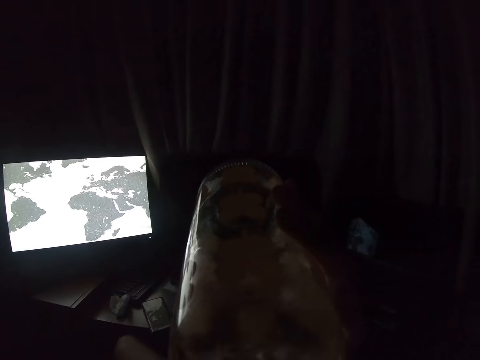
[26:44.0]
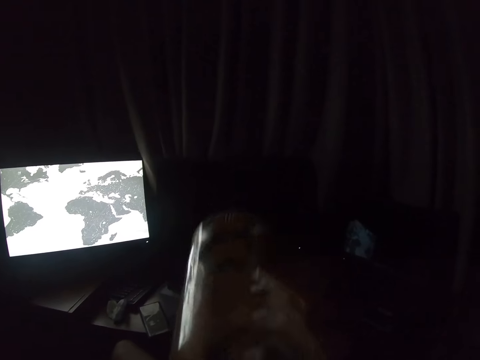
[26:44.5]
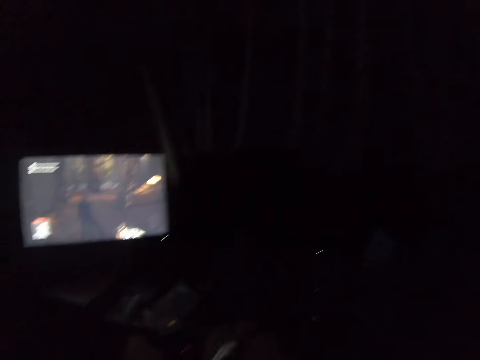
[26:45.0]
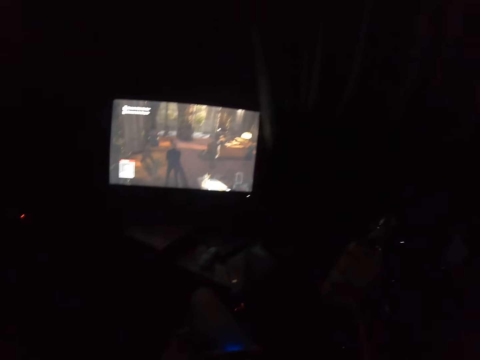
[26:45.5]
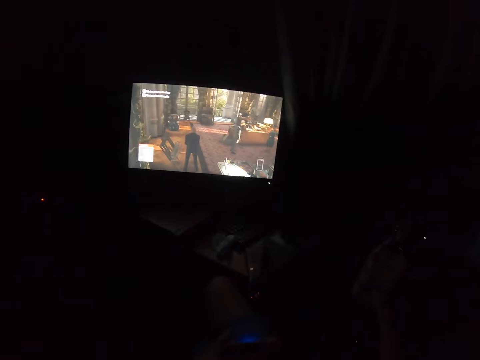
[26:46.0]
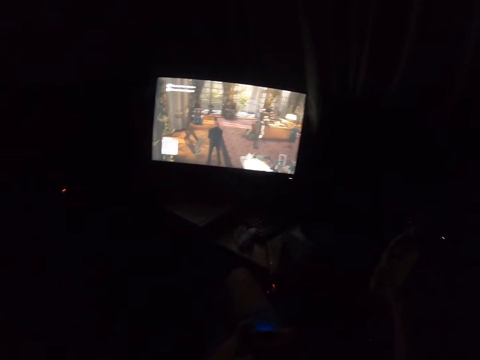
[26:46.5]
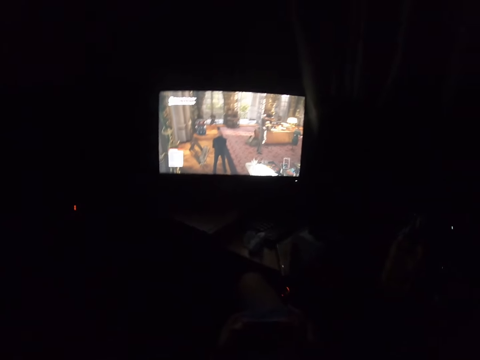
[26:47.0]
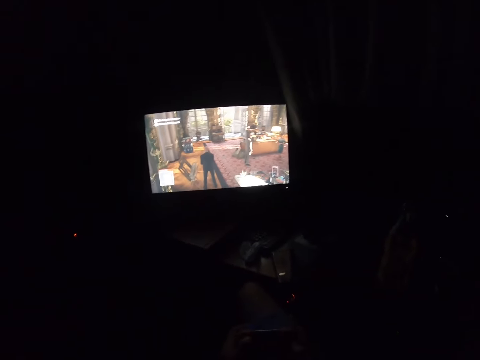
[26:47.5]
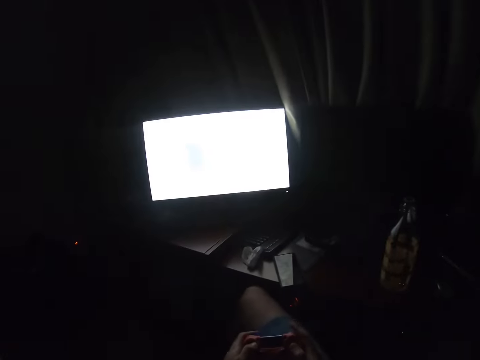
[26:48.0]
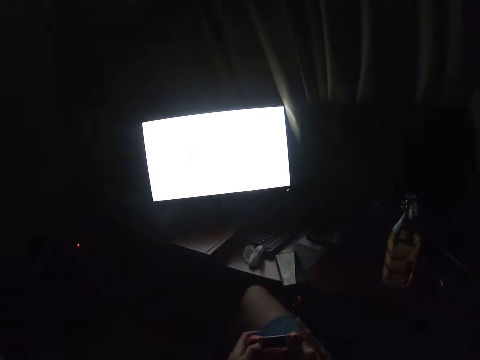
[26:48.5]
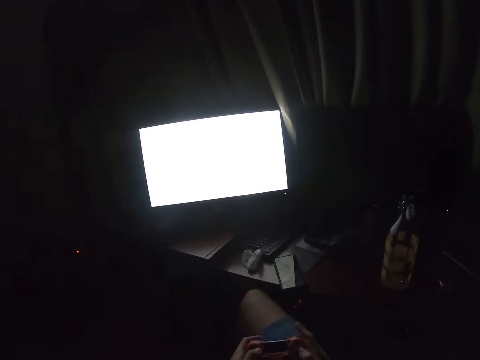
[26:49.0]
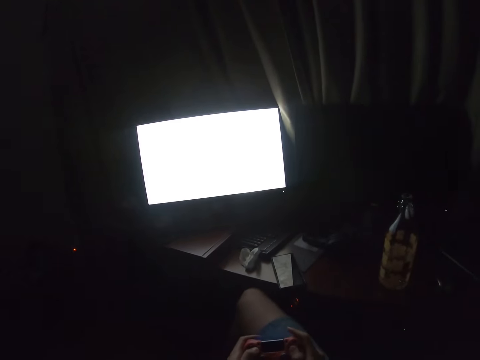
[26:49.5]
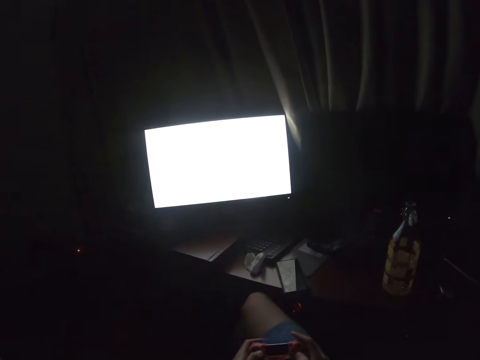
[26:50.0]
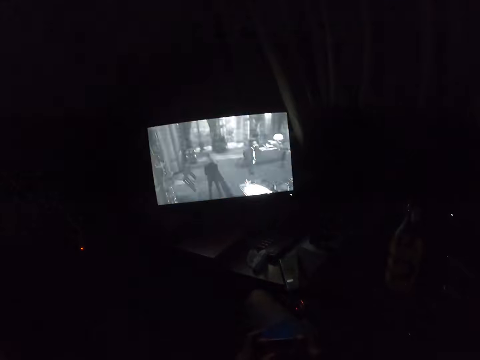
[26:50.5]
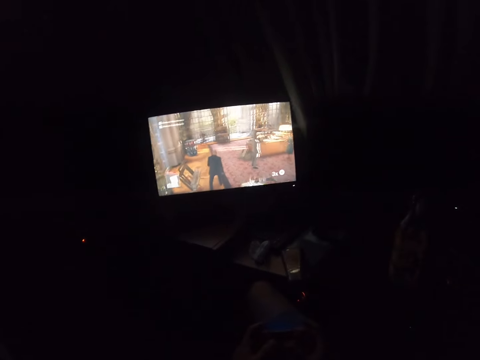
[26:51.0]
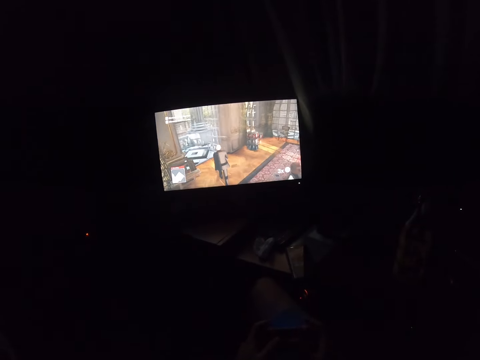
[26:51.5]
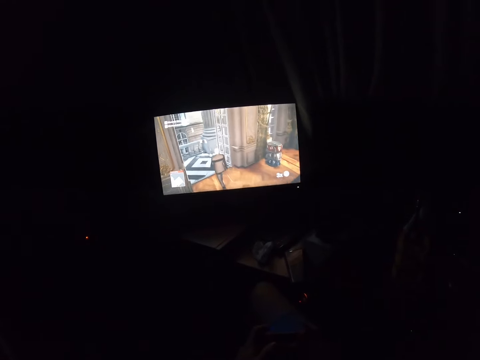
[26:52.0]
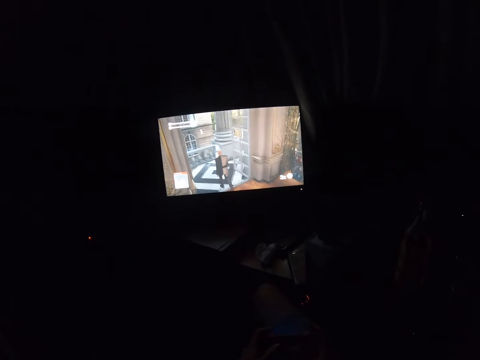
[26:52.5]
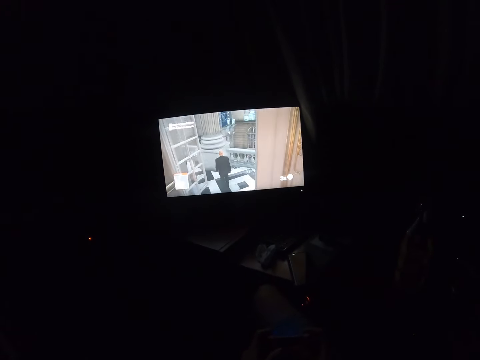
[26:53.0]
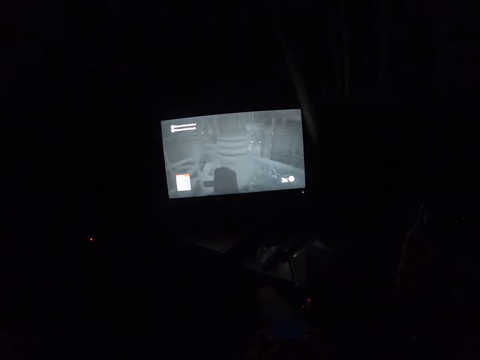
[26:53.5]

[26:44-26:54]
The camera wearer drinks something. They put a bottle of something on the table. They grab the gamepad. They play the computer game using the gamepad.

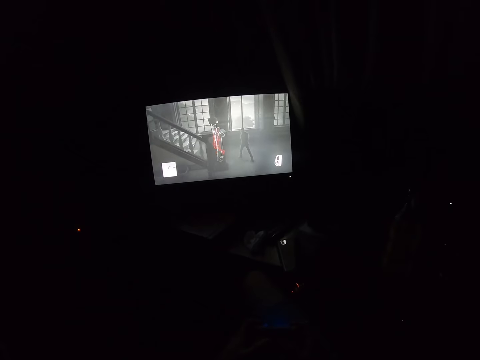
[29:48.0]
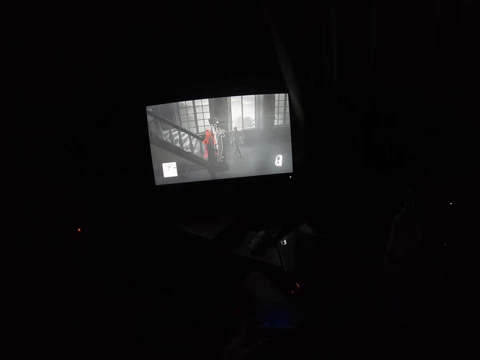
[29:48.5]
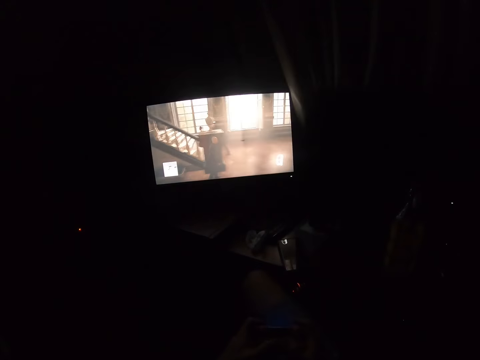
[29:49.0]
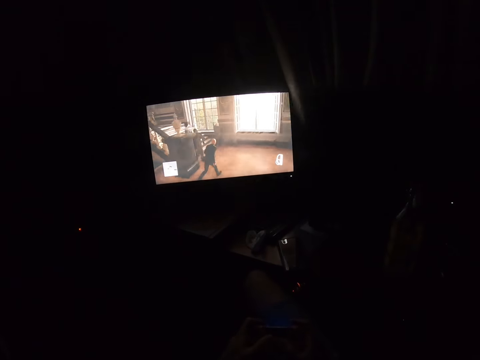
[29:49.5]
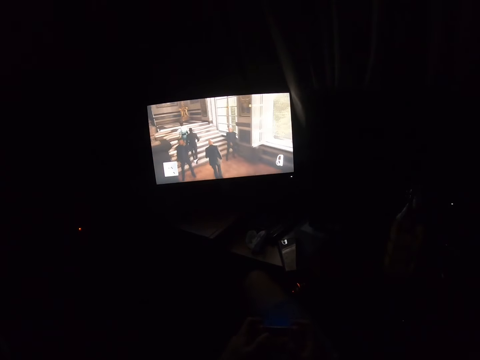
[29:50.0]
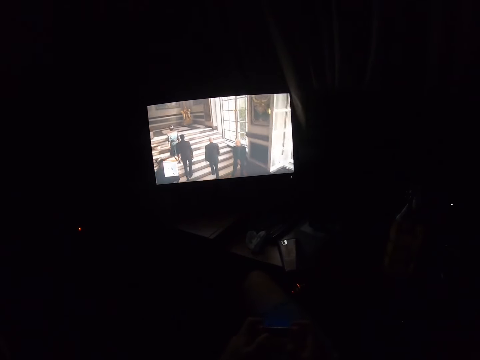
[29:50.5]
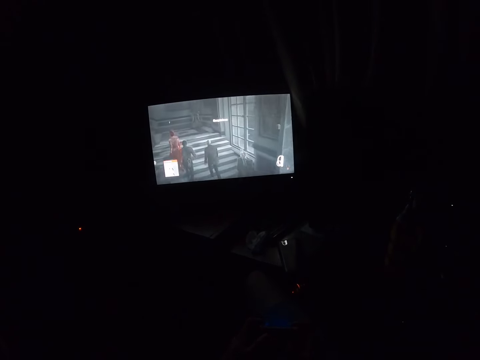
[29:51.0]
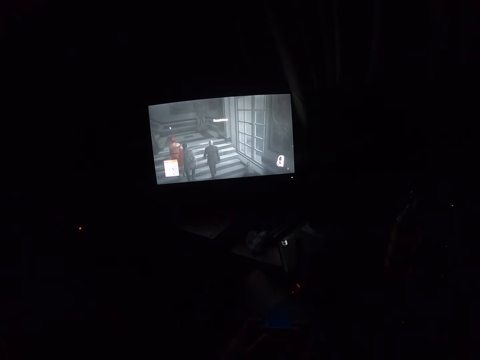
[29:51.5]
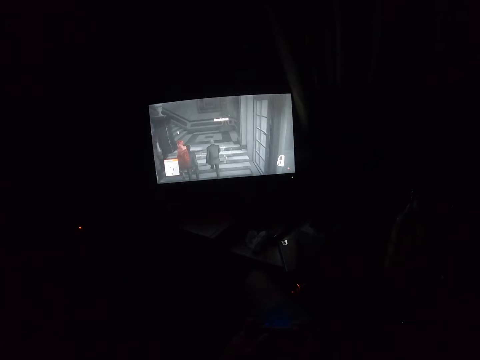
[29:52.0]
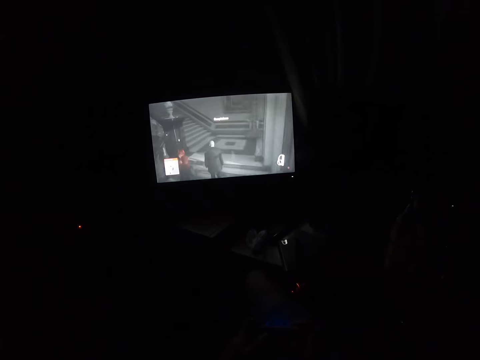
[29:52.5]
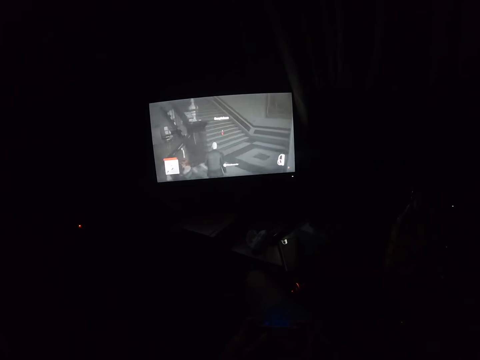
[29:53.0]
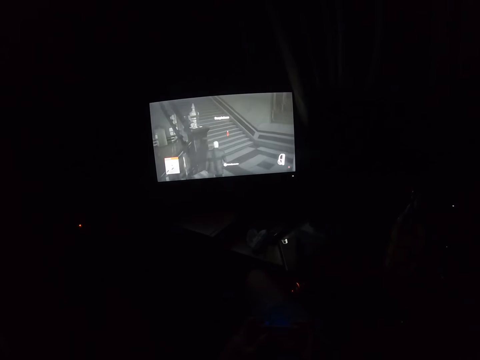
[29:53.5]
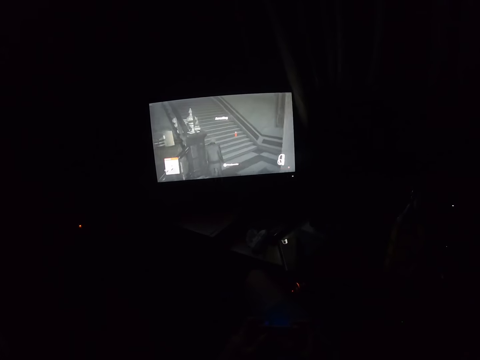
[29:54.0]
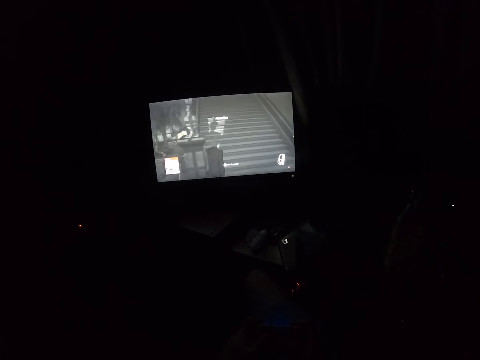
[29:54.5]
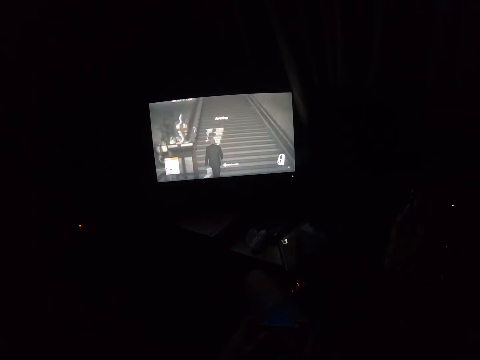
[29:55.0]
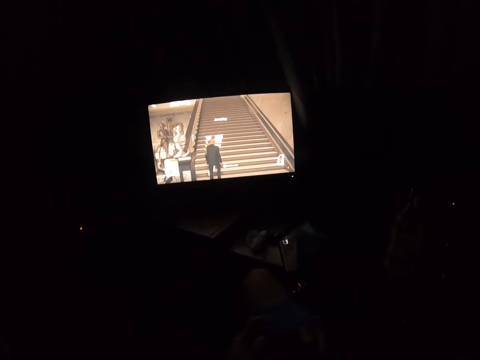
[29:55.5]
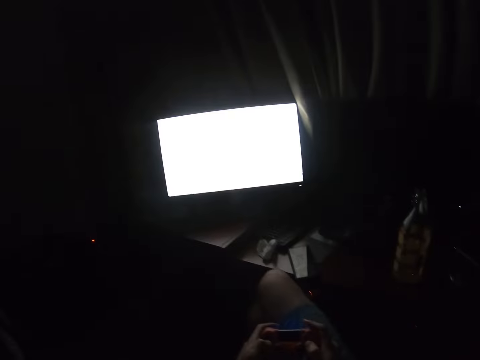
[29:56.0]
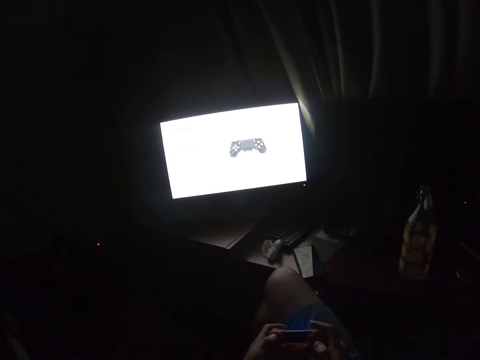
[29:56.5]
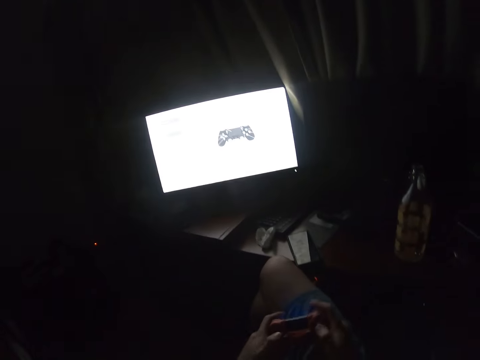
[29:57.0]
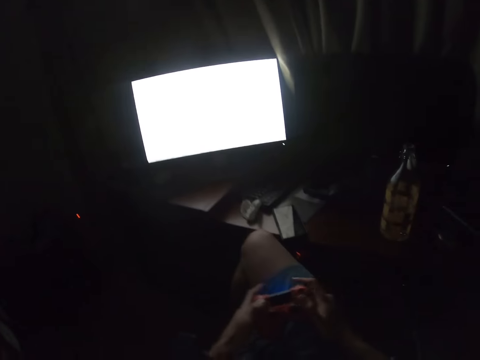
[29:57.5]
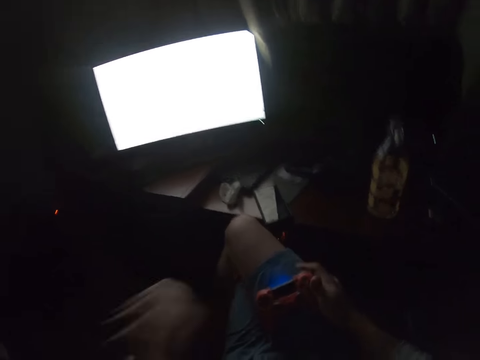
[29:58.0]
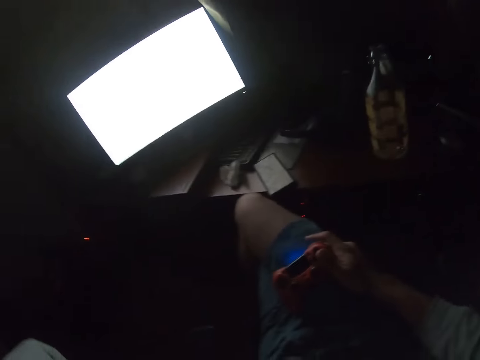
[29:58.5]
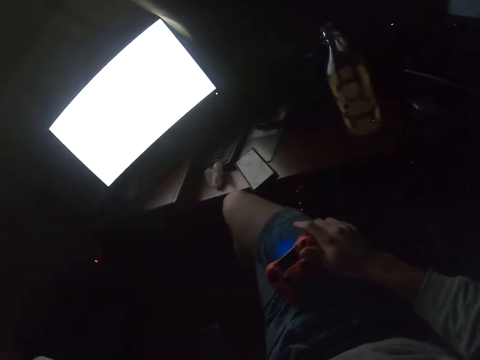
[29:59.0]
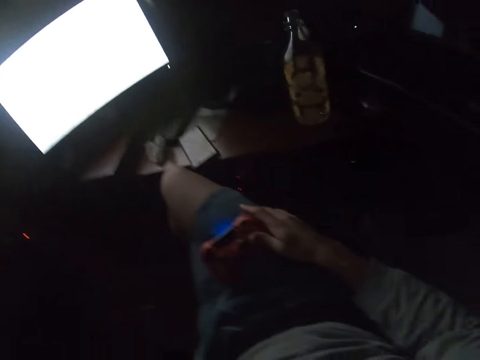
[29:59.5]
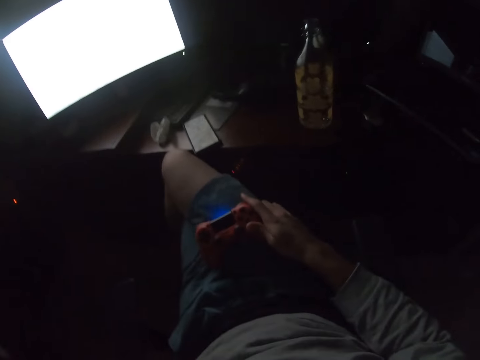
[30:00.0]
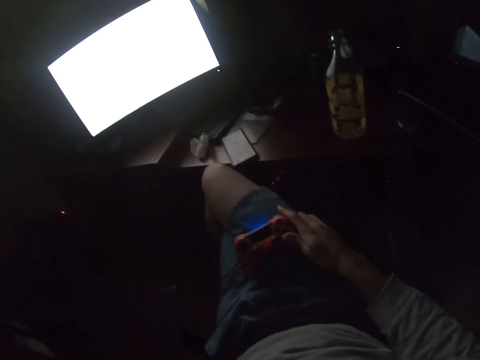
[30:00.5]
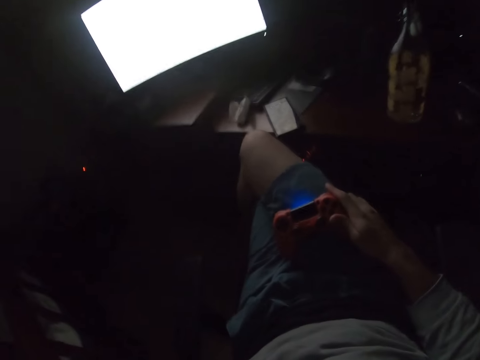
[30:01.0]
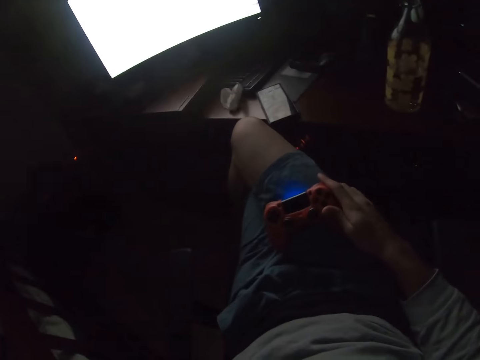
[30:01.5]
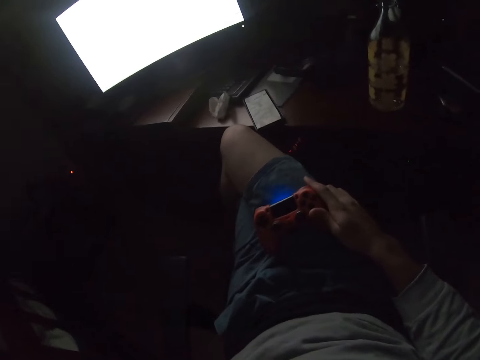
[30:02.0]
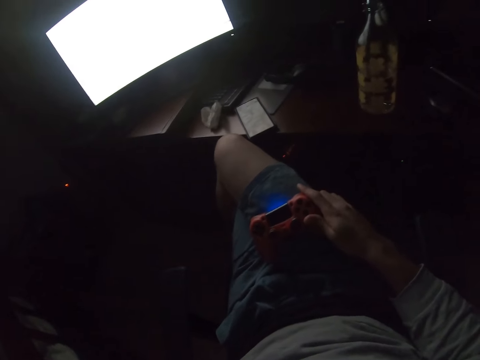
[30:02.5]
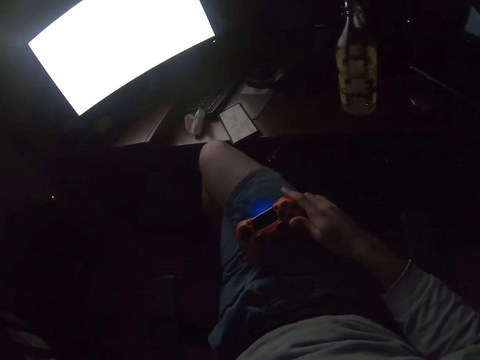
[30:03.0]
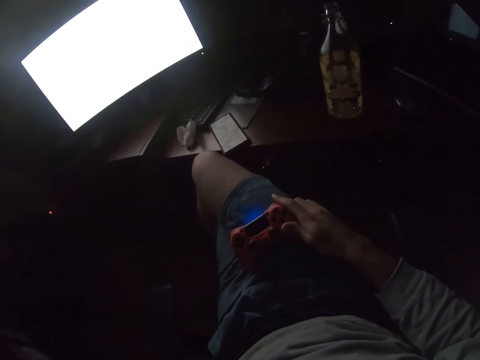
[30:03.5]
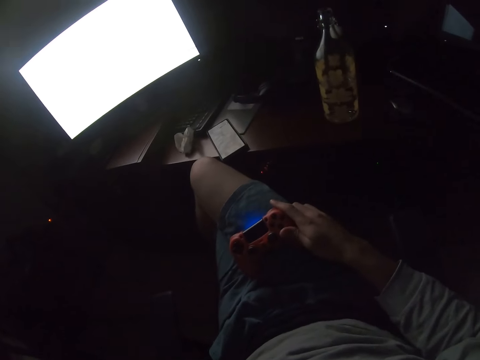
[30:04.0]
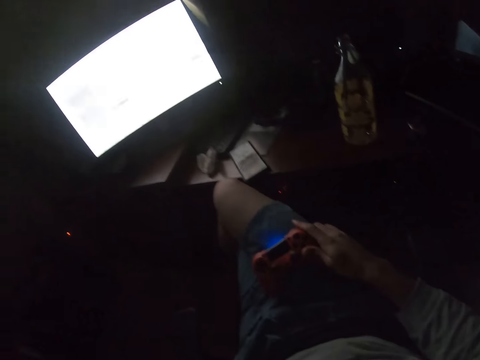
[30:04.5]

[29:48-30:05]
The camera wearer stares at the television. They pause the game. They lift up the left hand. They let go of the gamepad. They look around.
